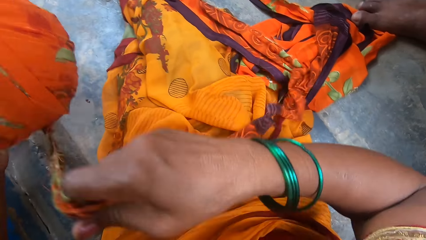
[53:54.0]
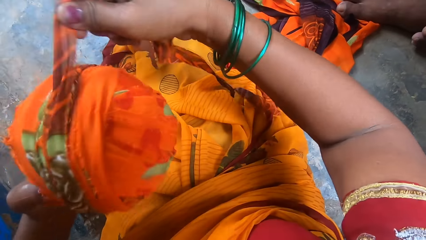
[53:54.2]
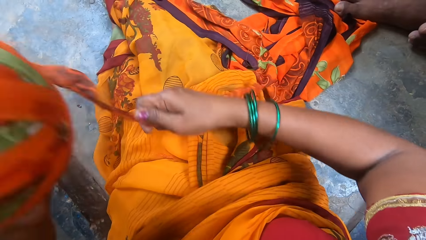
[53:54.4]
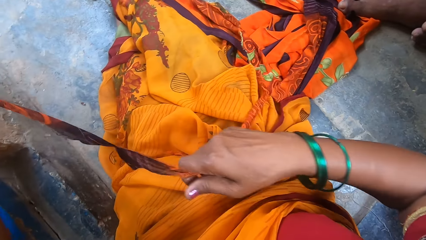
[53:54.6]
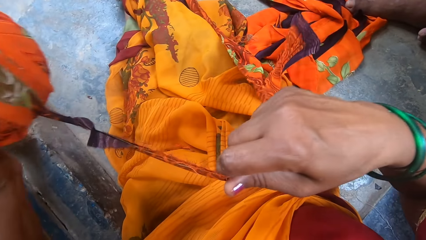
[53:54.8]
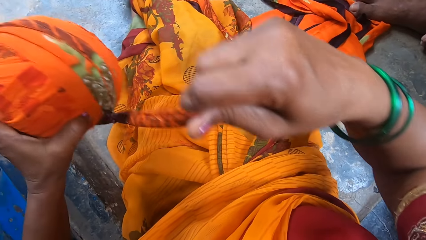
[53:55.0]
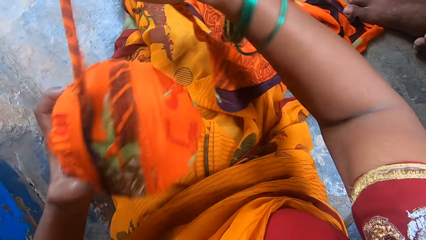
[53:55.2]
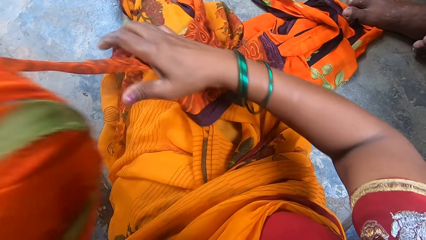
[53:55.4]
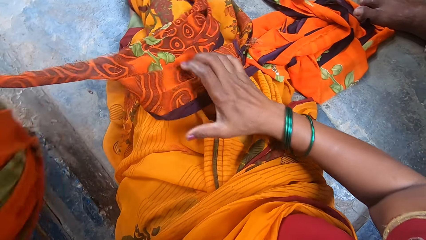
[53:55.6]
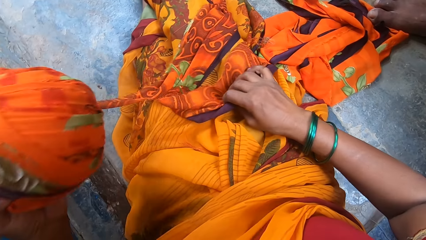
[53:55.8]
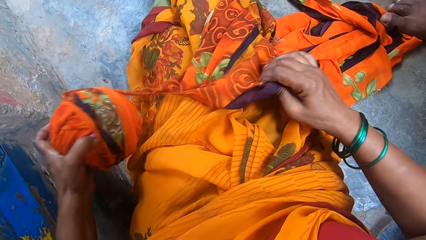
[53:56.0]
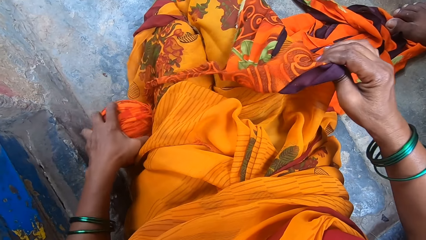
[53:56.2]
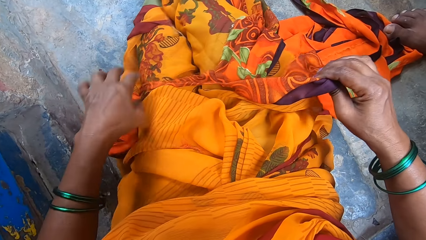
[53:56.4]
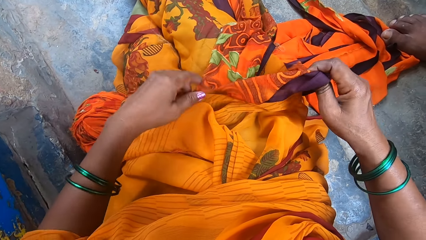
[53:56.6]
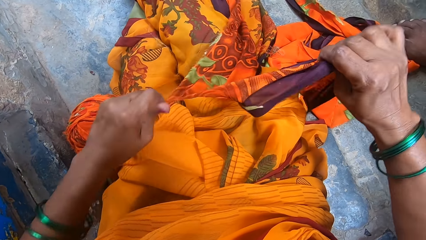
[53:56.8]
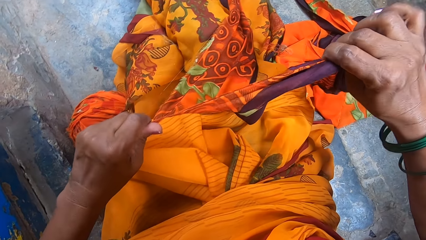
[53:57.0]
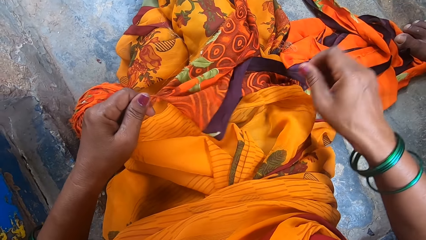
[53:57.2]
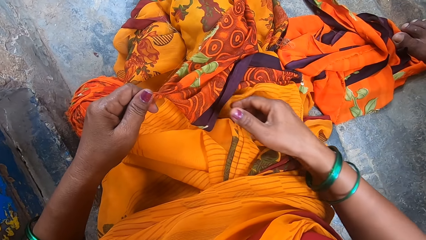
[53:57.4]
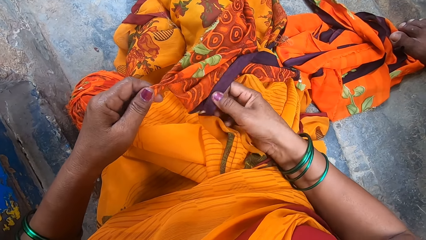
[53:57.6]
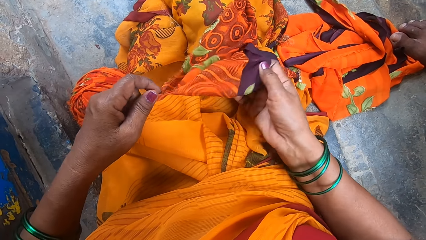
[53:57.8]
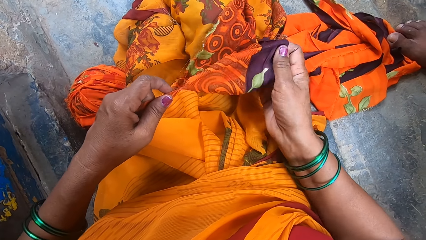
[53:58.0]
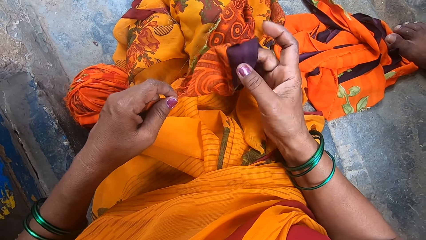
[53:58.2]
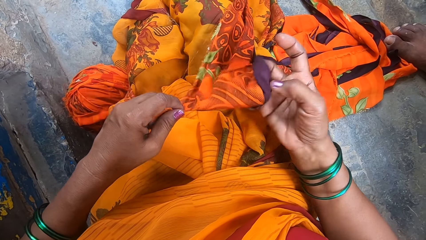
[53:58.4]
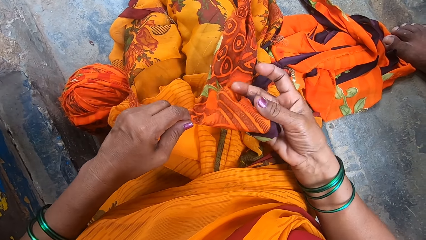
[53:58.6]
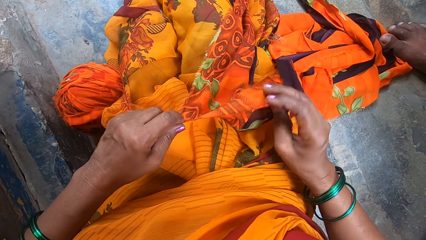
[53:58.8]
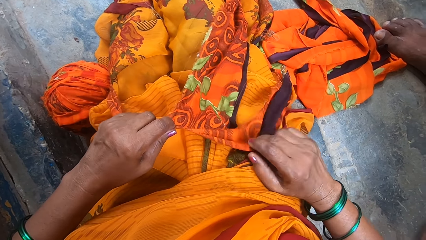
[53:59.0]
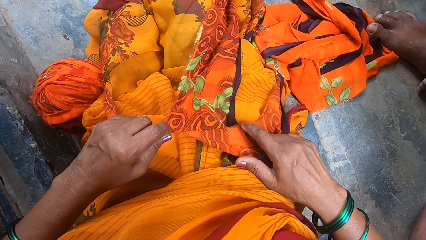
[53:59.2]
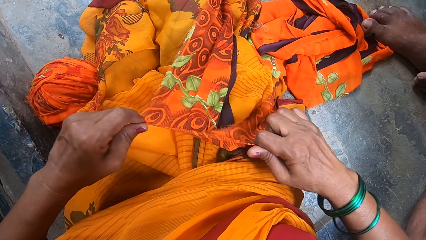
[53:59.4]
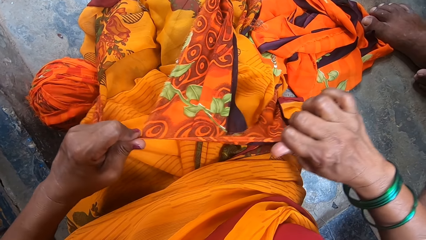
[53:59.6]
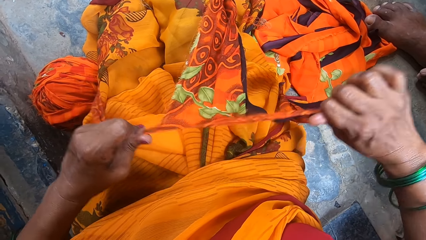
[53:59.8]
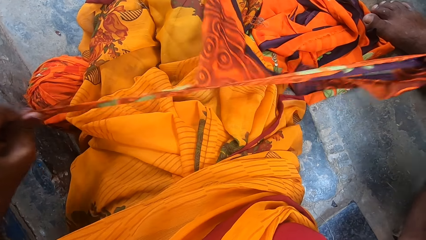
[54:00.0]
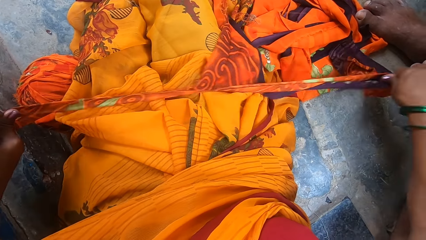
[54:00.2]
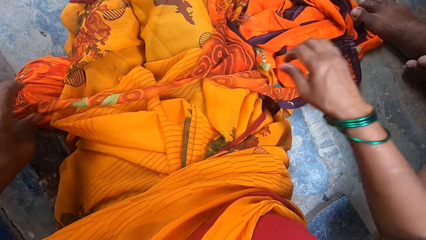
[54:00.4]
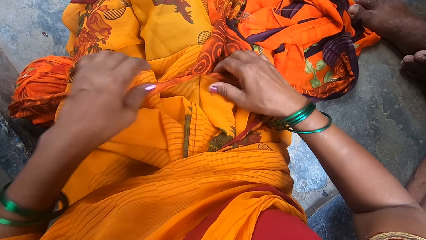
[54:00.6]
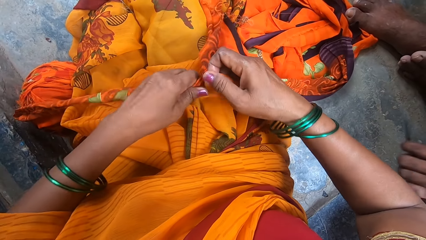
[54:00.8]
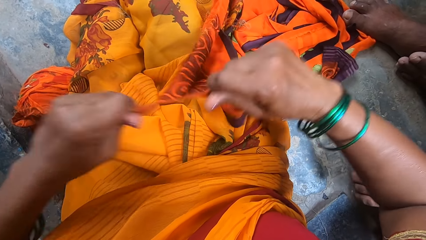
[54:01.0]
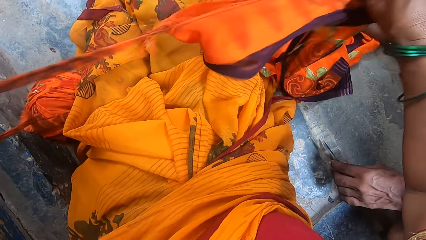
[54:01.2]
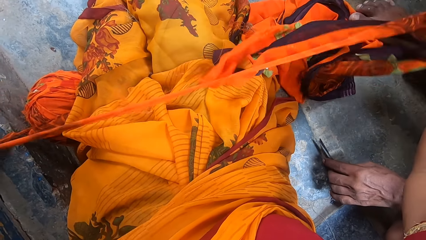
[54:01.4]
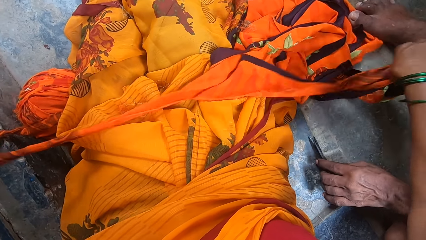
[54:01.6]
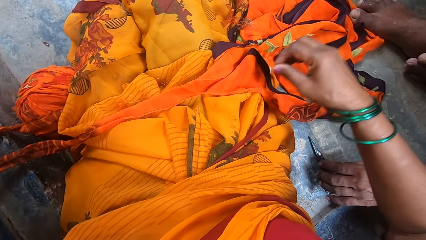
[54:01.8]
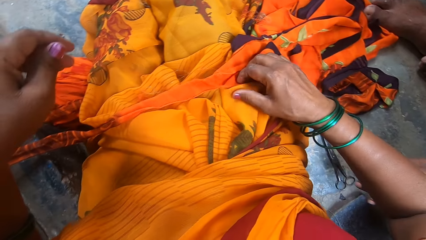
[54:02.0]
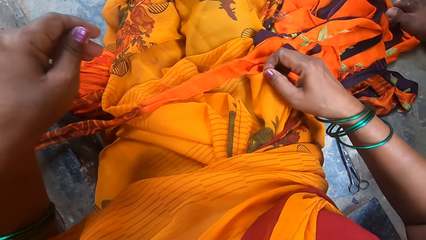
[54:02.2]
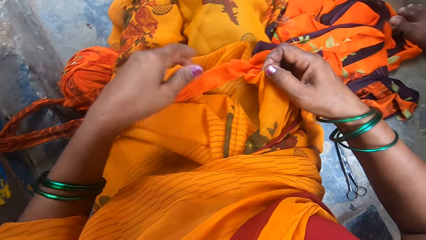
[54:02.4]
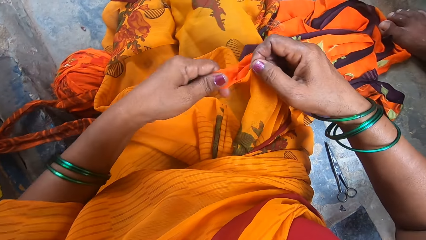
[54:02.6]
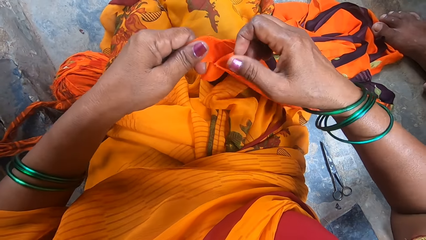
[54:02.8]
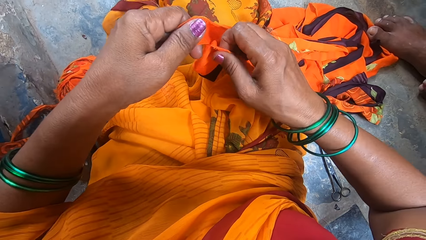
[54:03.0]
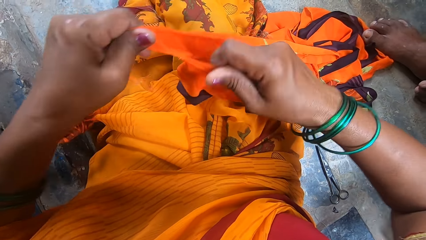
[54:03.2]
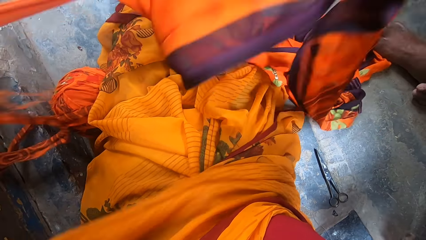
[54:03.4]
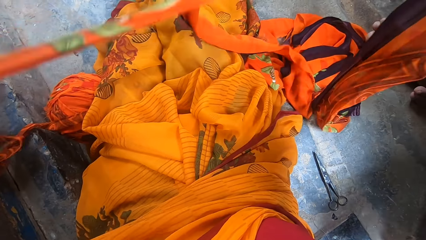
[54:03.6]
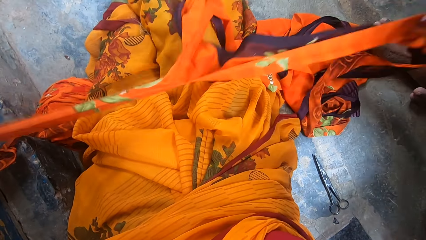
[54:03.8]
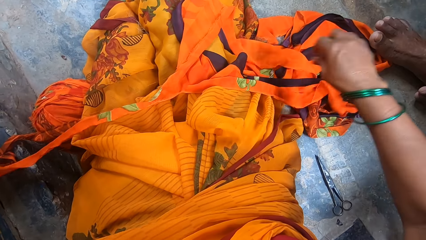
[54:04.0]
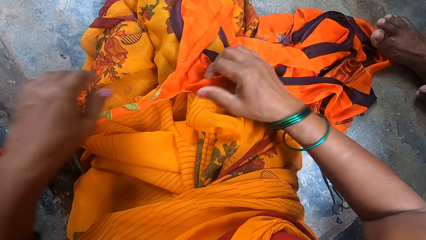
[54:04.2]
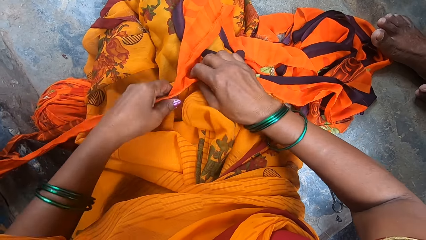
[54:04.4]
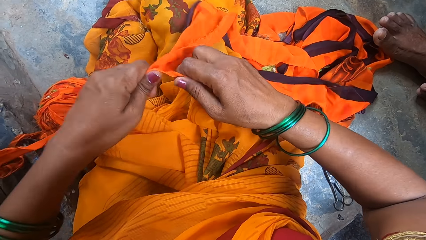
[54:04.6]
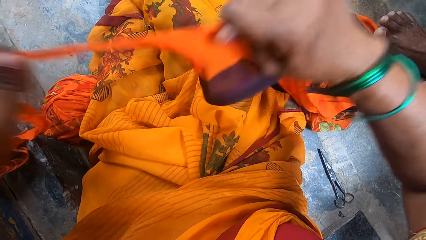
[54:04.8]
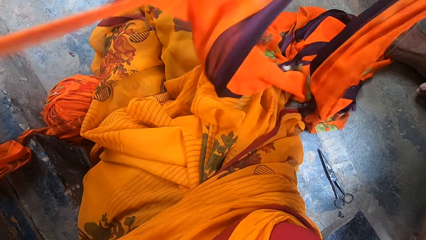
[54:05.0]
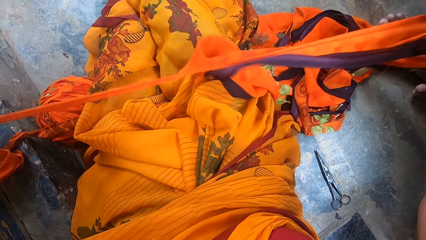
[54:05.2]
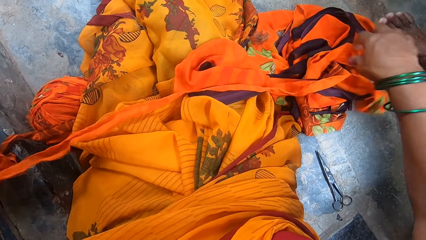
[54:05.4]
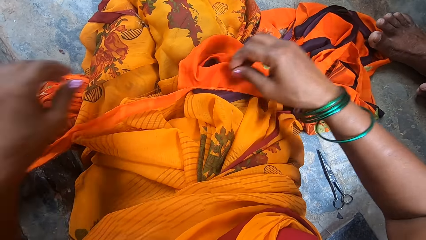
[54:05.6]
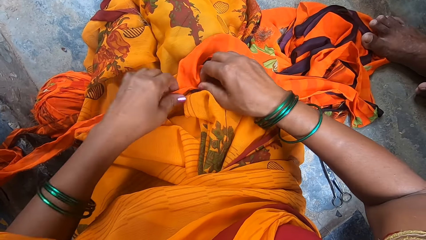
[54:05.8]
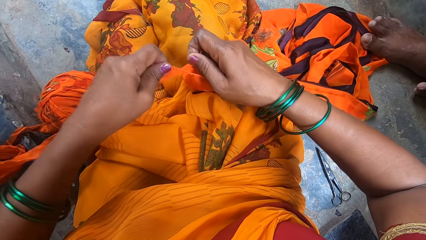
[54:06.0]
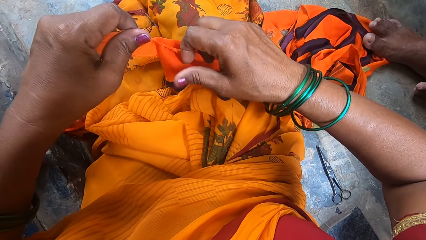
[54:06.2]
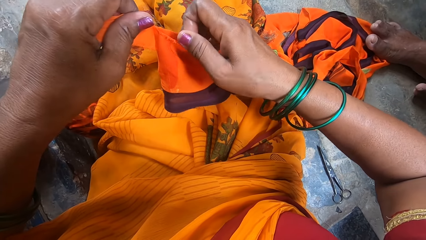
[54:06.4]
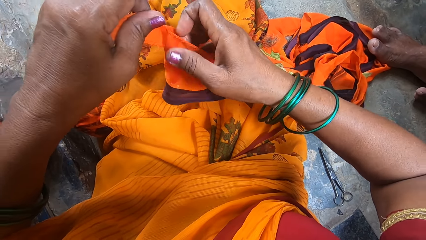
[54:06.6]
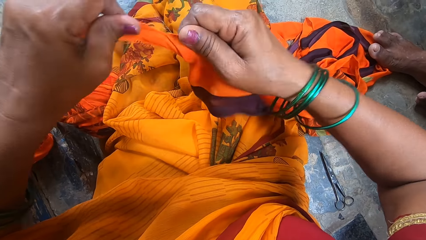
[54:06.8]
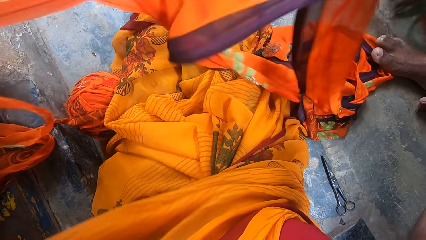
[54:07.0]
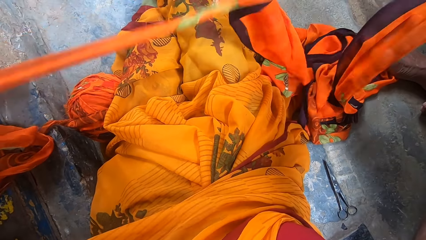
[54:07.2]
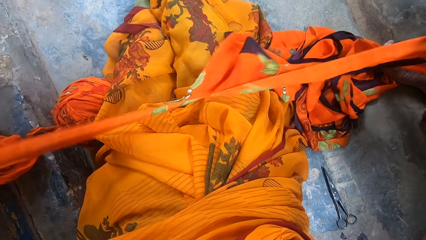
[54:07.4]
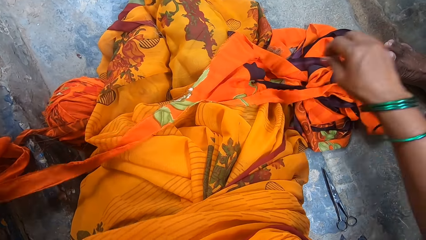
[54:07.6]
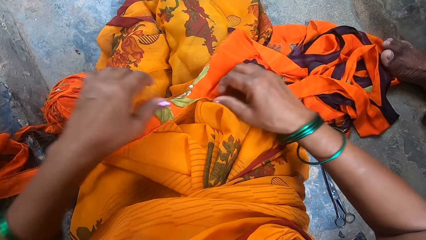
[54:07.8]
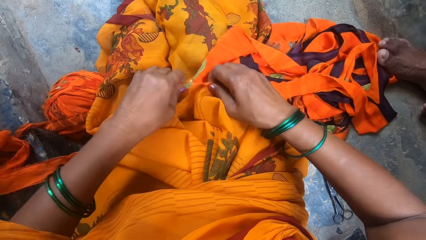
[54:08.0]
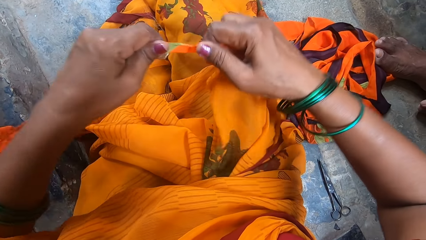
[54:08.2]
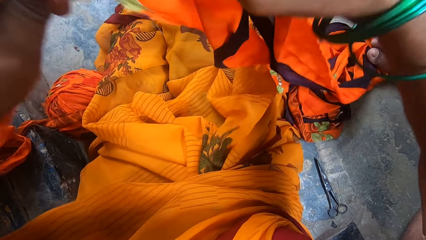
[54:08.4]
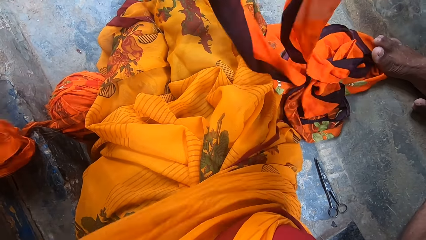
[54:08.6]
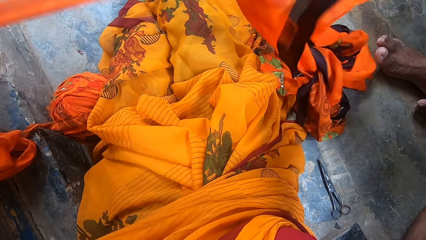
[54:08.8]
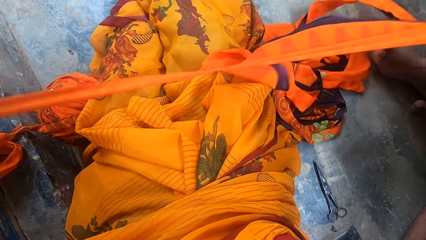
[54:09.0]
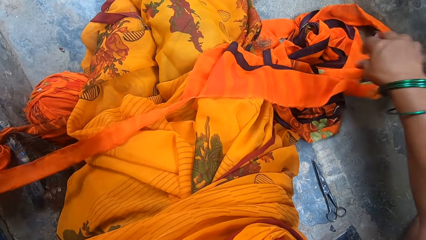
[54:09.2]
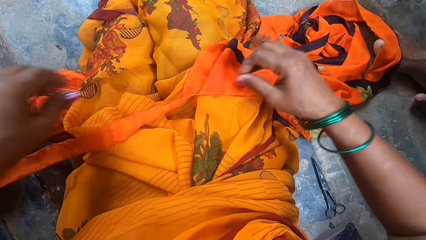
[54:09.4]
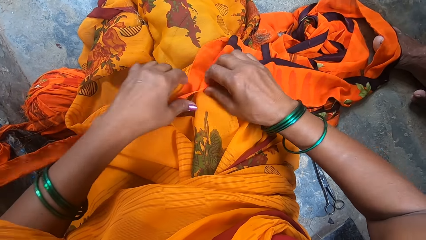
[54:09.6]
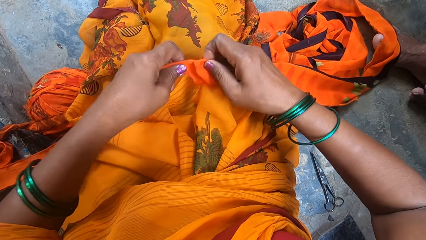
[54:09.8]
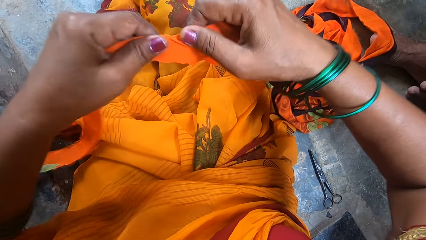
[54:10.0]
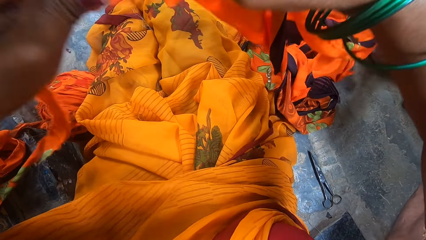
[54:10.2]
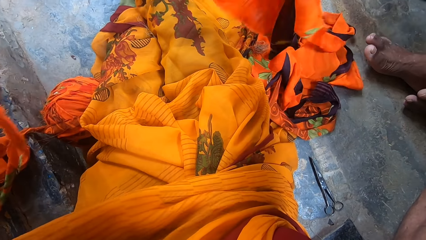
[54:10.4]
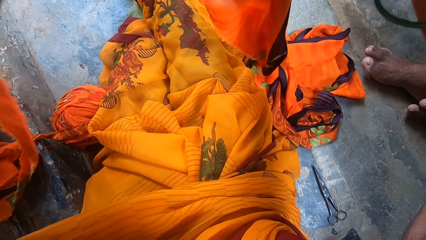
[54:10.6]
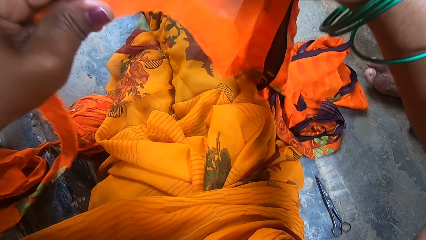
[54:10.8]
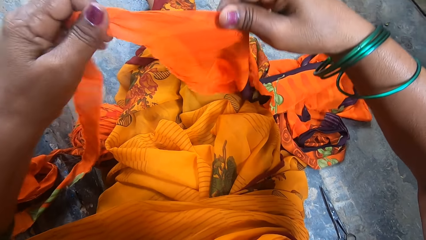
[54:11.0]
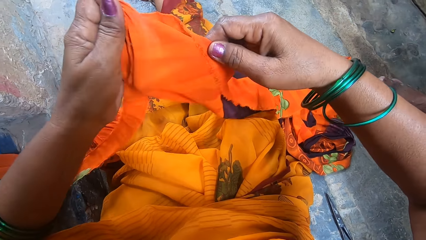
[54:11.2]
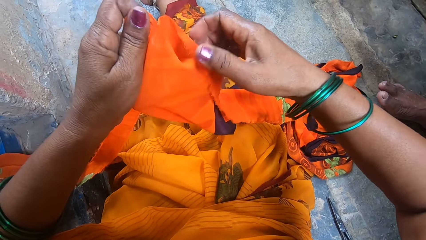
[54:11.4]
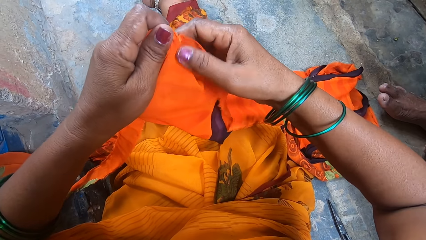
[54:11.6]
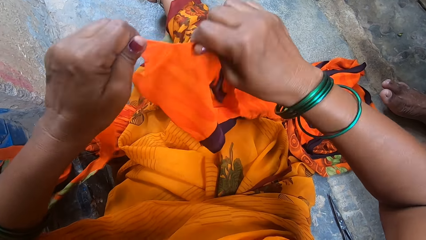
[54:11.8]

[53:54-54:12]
The camera wearer rotates the thread around the thread roll. A man steps on a fabric. The camera wearer places the thread roll down on the floor. She pulls the fabric. She tears the fabric apart. She drops the fabric on her thighs. She picks up the fabric. The man holds a pair of scissors. The camera wearer tears the fabric. The man drops the pair of scissors on the floor. The camera wearer drops the fabric on her thighs. She picks up the fabric. She tears the fabric. She drops the fabric on her thighs. She picks up the fabric. She tears the fabric. She drops the fabric on her thighs. She picks up the fabric. She tears the fabric. She drops the fabric on her thighs. She picks up the fabric. She tears the fabric. She drops the fabric on her thighs. She picks up the fabric.
